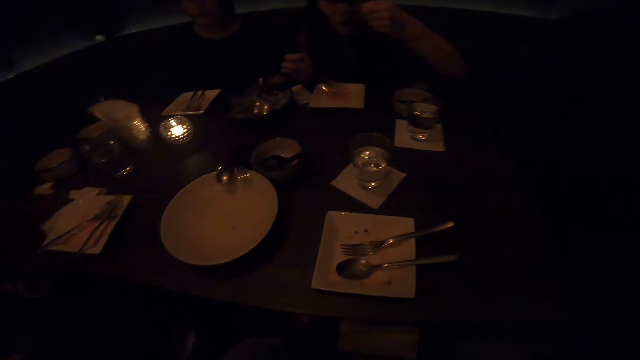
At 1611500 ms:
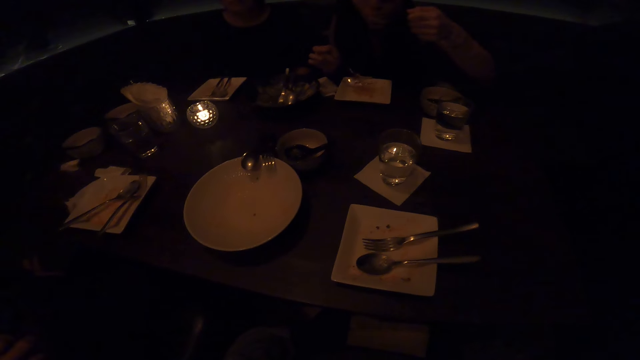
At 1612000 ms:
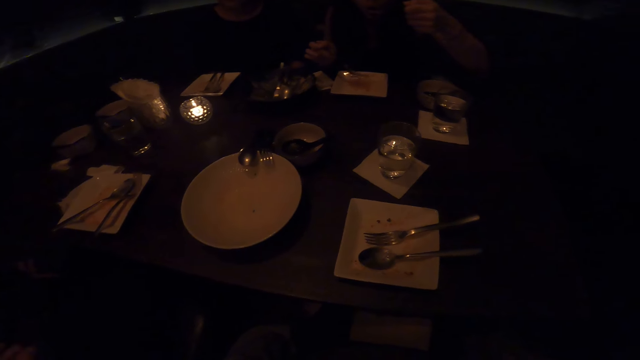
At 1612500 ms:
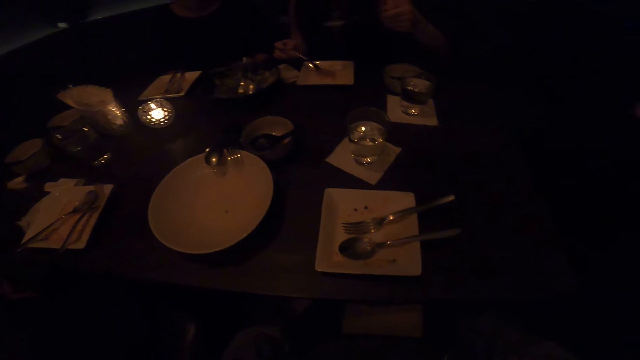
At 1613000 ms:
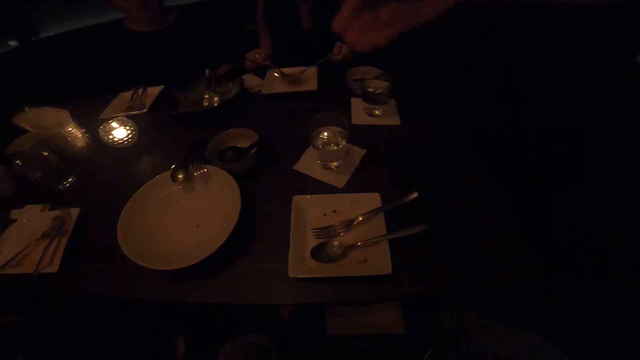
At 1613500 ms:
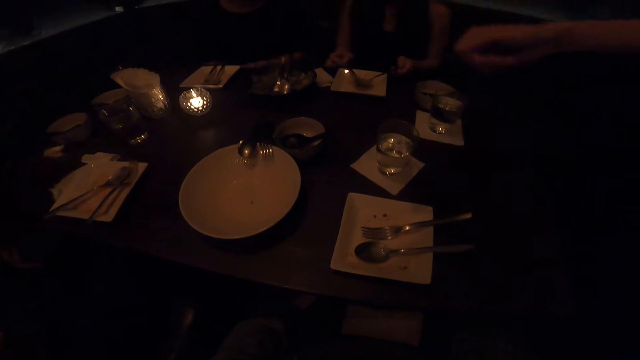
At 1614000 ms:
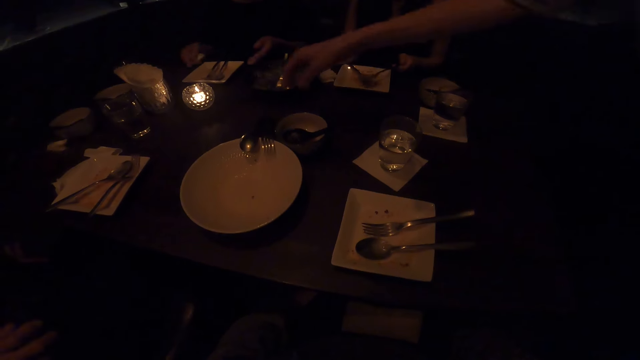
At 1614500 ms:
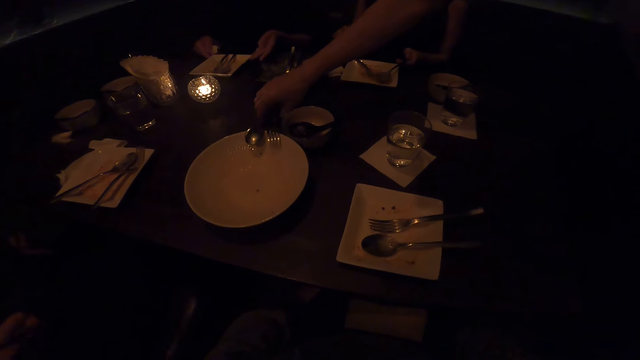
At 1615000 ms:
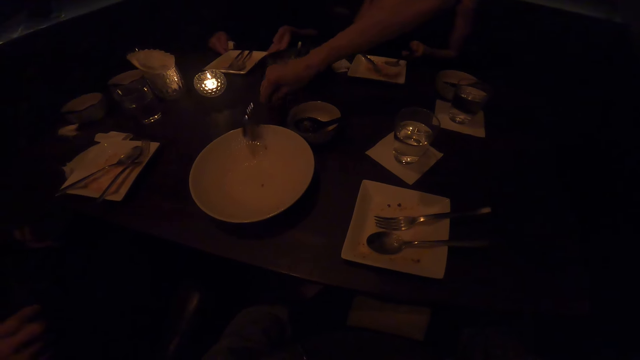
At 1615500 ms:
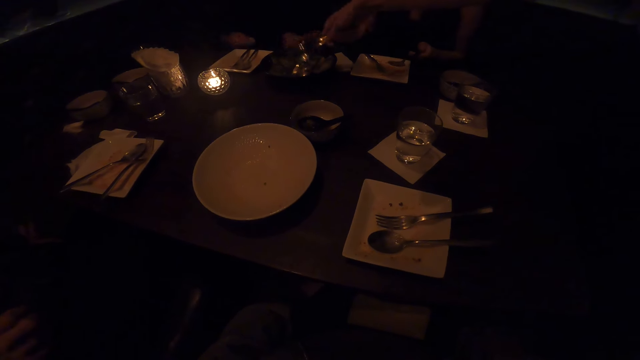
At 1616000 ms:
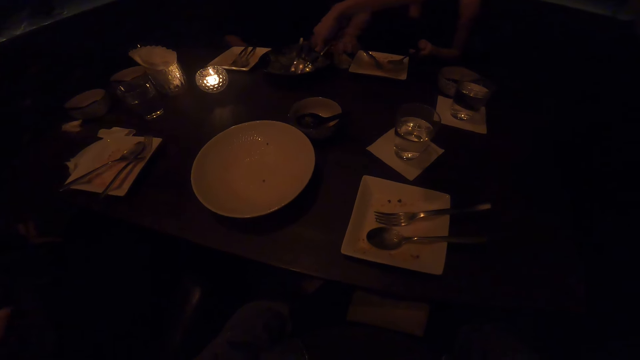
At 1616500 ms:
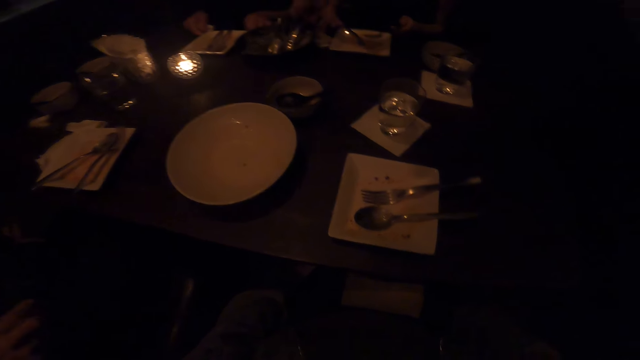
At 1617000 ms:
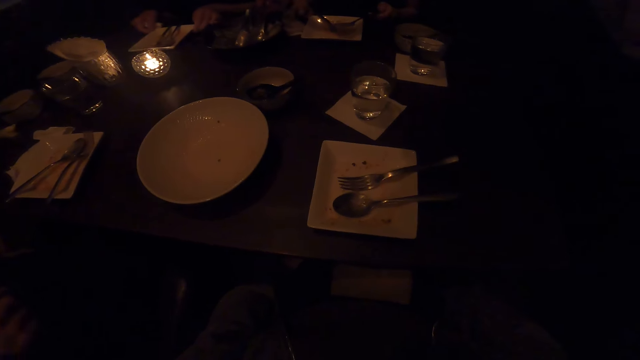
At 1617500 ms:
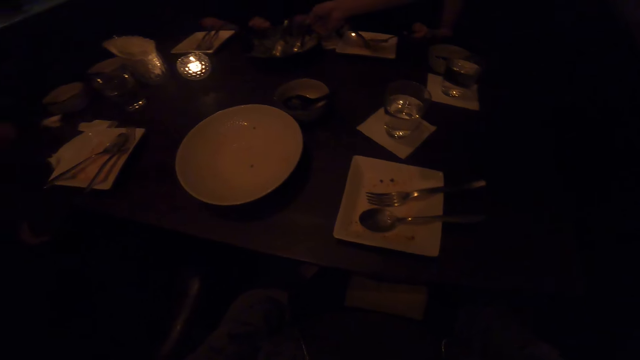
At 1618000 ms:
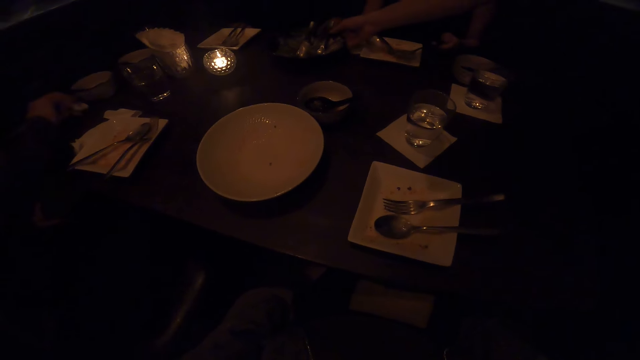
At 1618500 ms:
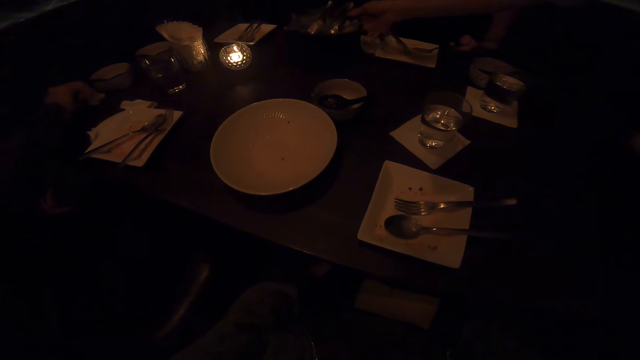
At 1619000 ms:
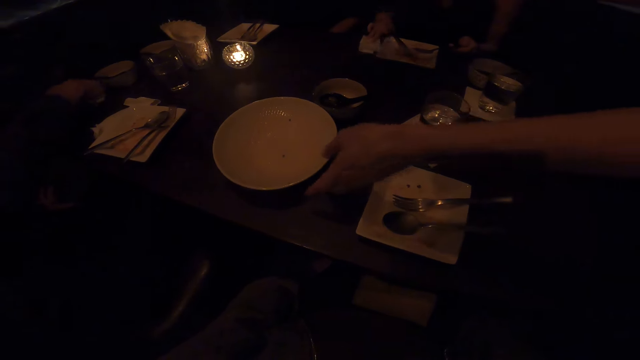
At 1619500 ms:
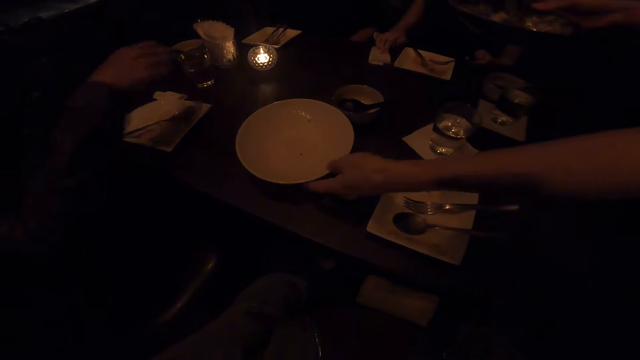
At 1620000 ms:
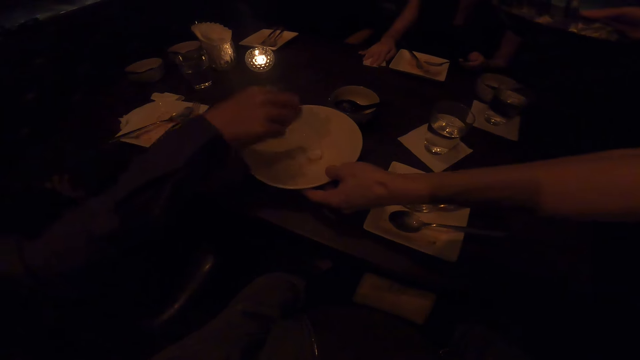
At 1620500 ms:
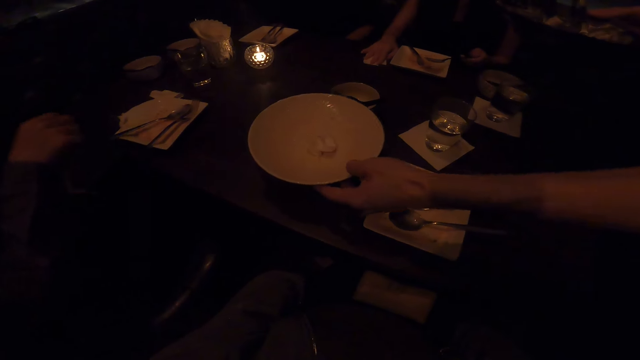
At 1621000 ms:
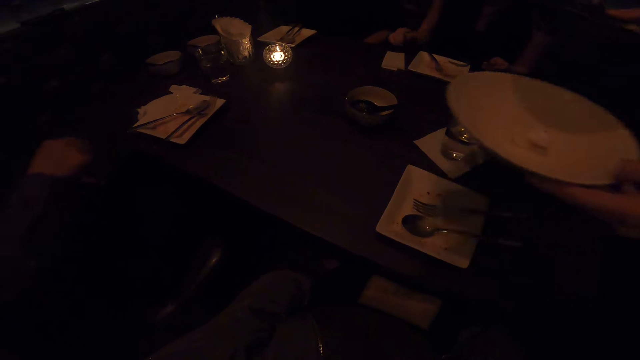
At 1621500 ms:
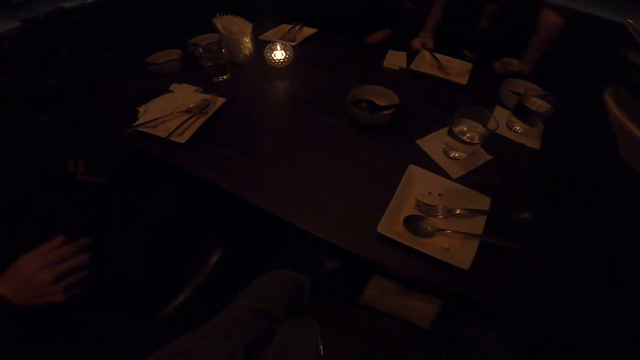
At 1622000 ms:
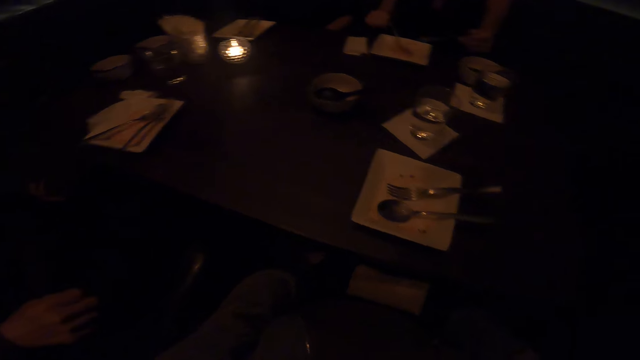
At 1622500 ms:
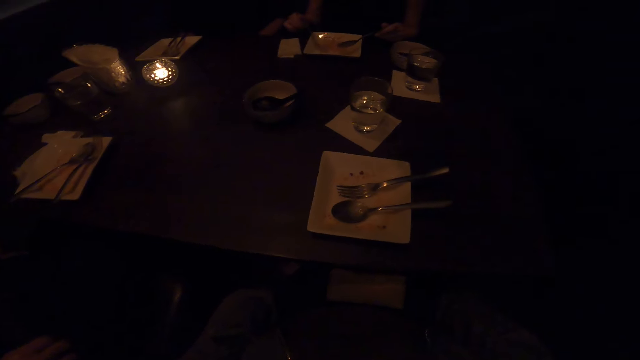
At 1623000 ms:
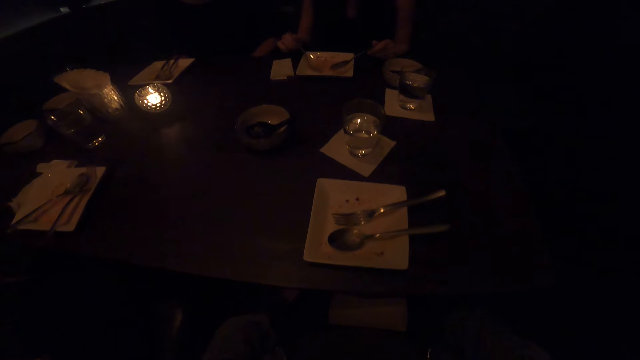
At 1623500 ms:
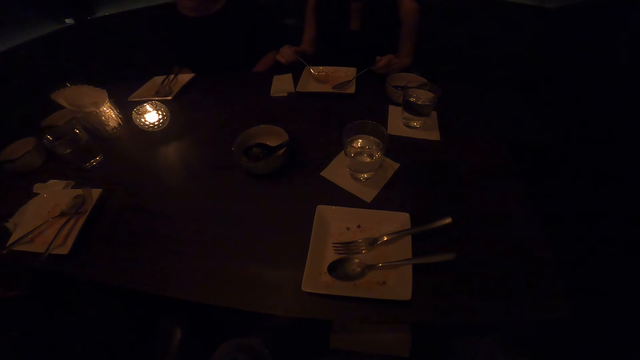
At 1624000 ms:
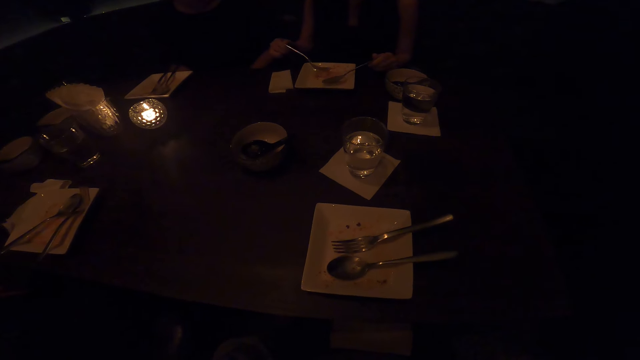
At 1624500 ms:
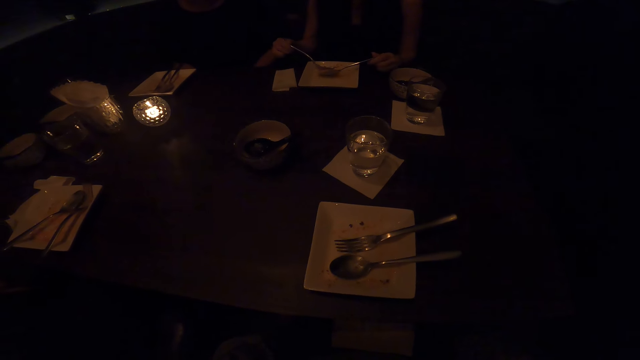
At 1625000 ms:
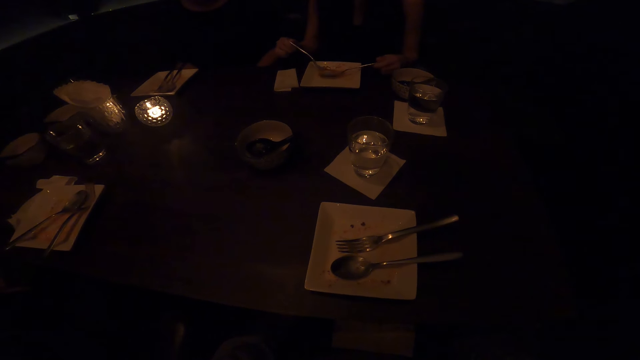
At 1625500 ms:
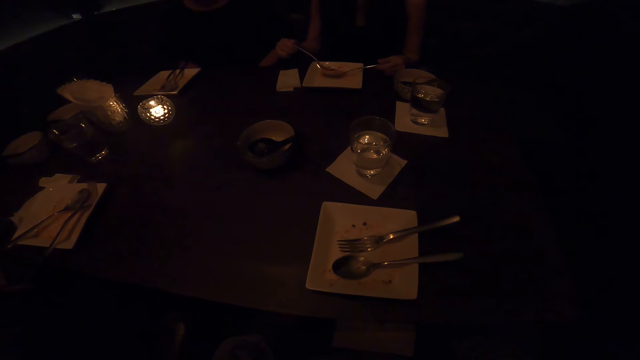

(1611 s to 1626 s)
A man picks up the spoon, picks up the bowl, and picks up the plate. The camera wearer interacts with the friends.

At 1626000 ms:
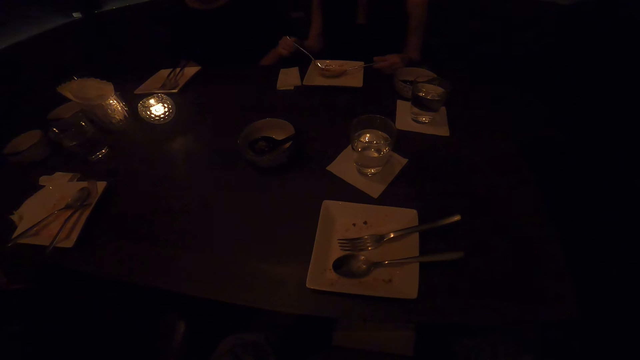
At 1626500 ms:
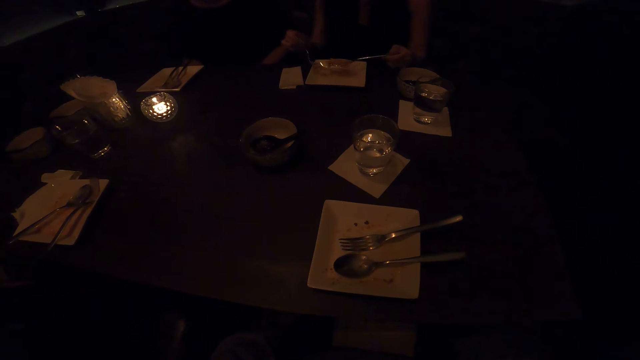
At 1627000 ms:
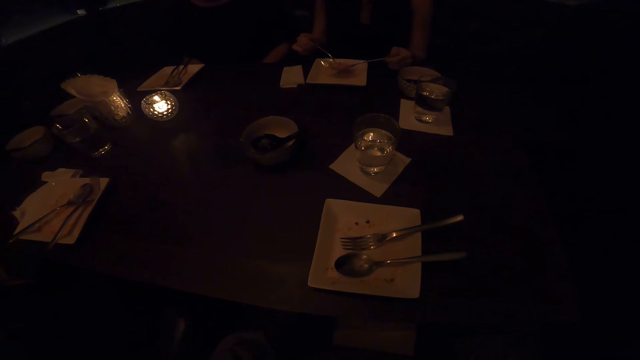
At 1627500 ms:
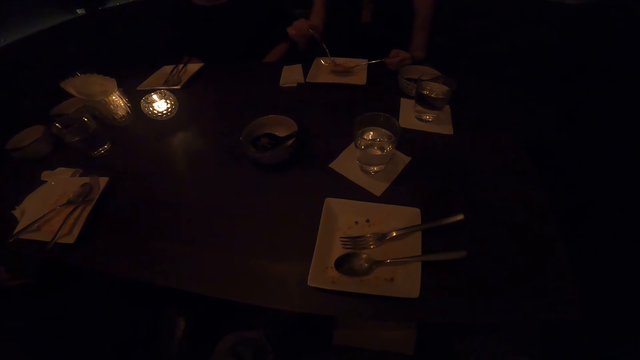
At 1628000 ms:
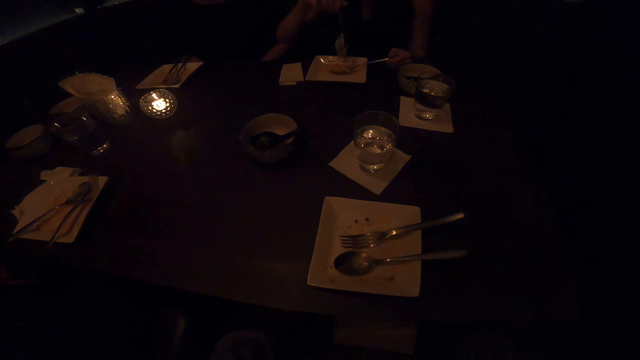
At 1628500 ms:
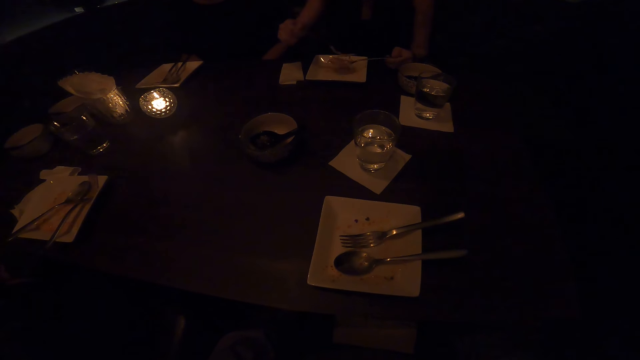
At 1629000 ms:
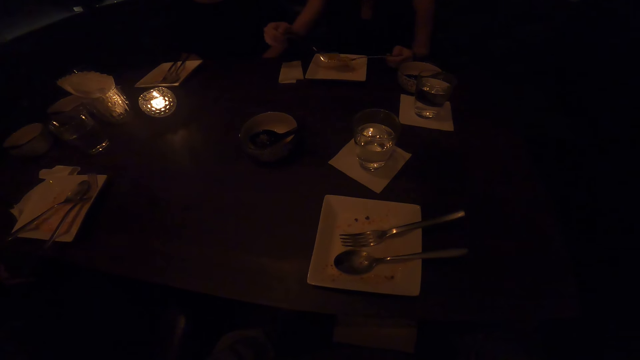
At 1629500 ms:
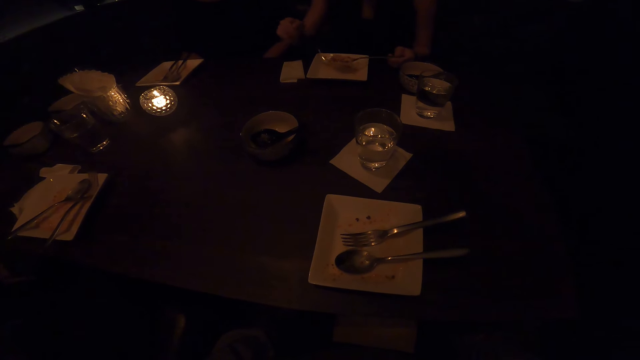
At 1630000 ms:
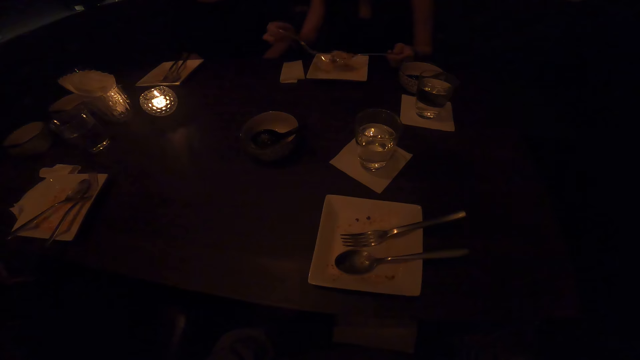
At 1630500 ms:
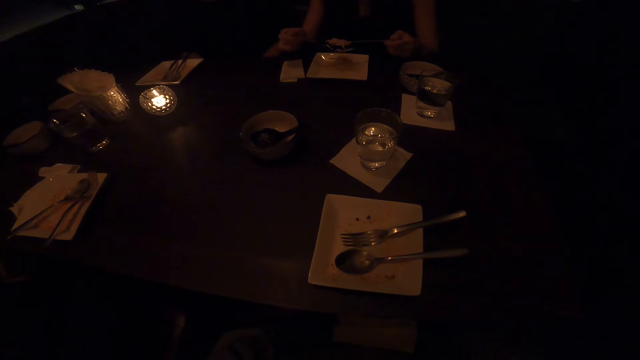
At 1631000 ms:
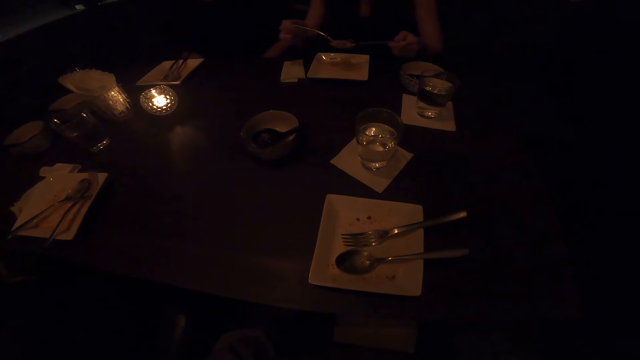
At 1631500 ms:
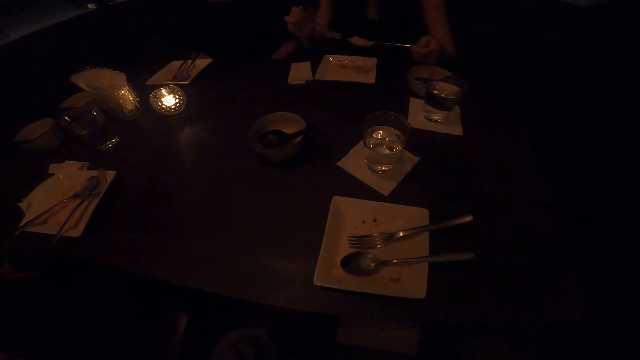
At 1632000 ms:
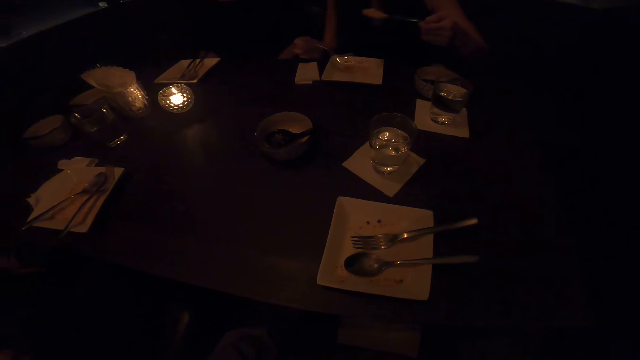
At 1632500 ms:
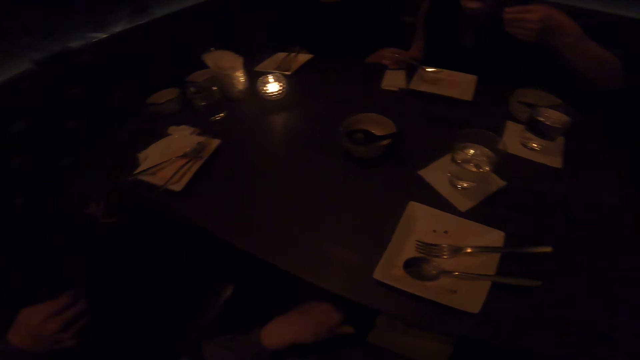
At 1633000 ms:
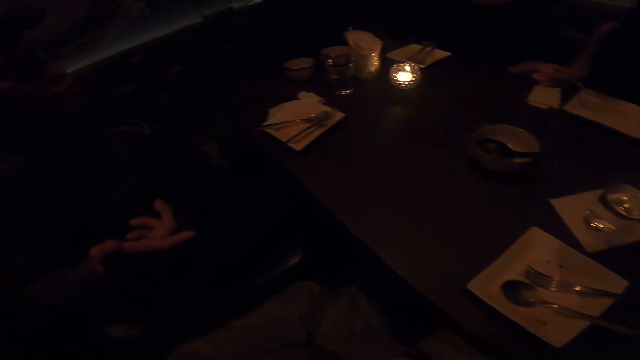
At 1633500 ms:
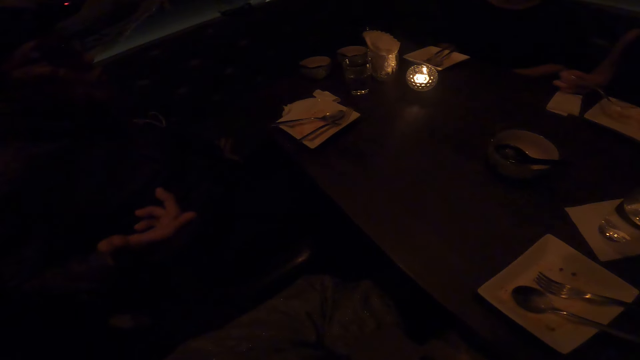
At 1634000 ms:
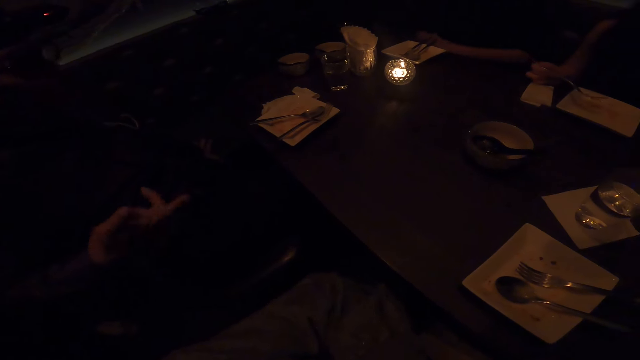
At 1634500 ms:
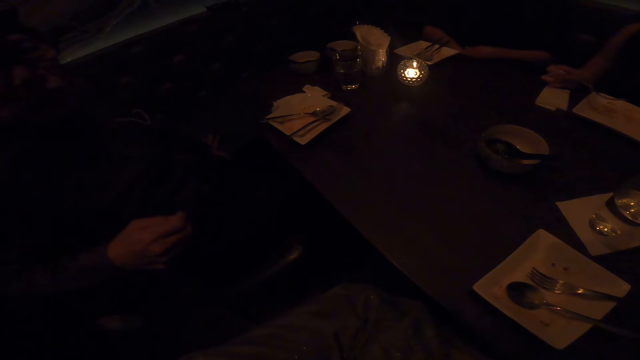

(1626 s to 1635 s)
The camera wearer stares at a man.
